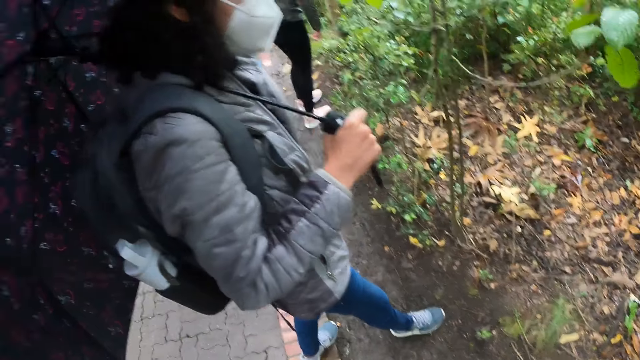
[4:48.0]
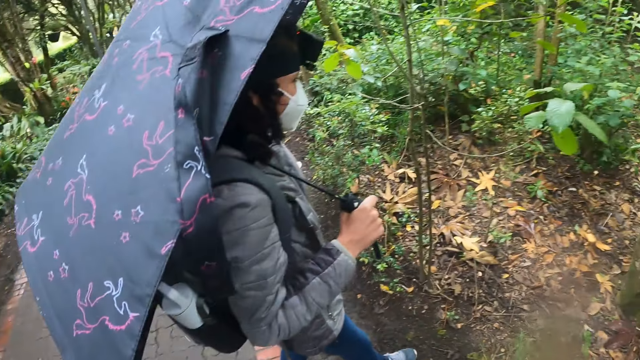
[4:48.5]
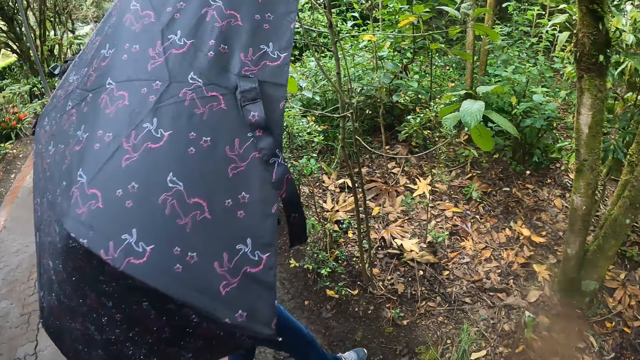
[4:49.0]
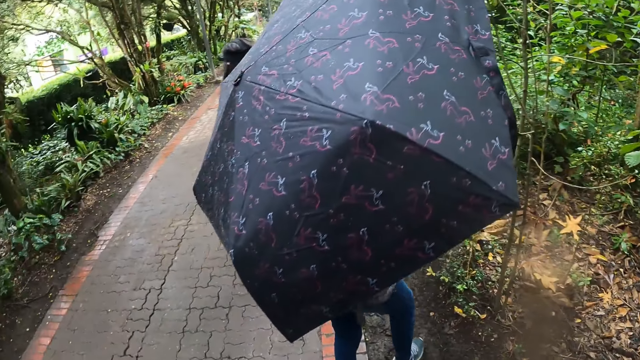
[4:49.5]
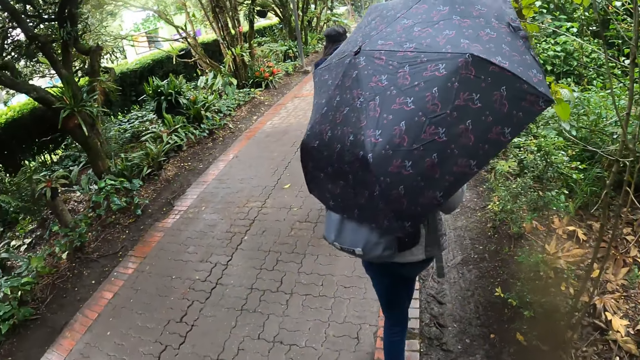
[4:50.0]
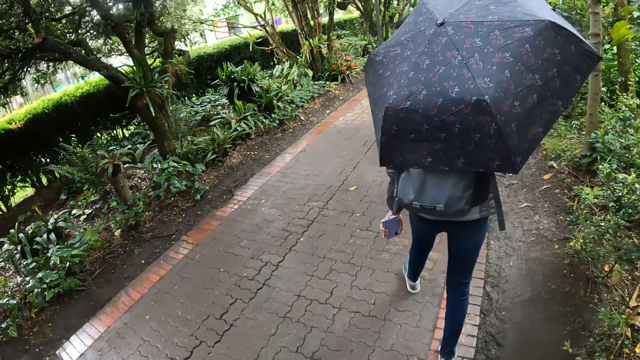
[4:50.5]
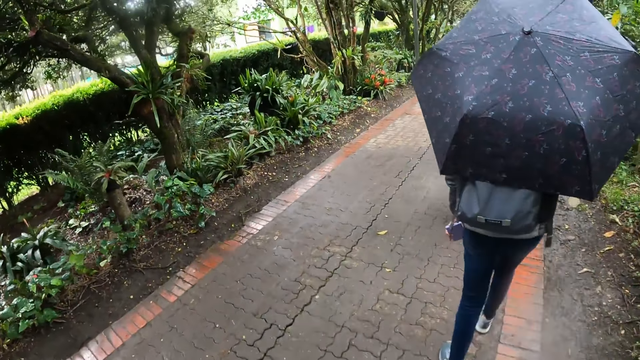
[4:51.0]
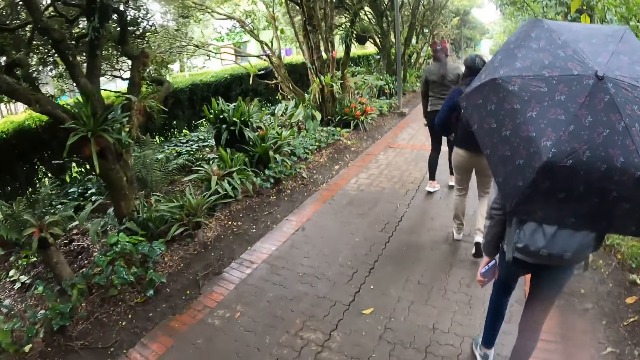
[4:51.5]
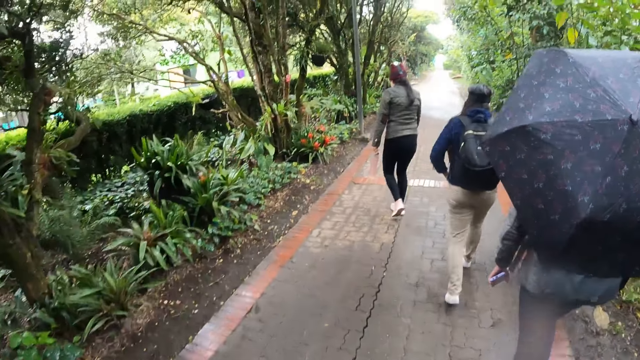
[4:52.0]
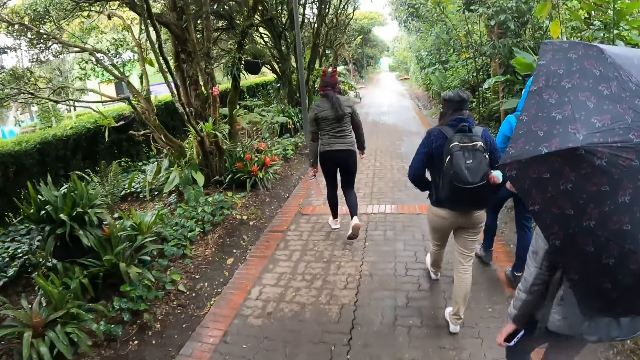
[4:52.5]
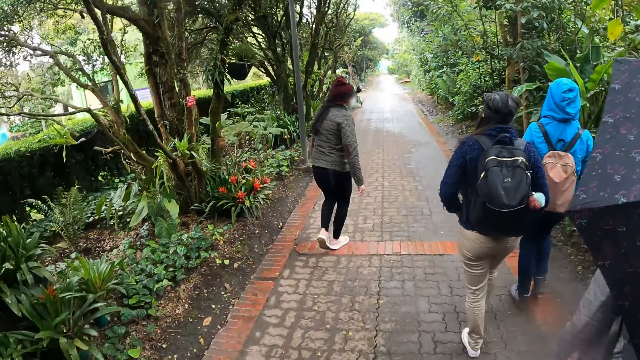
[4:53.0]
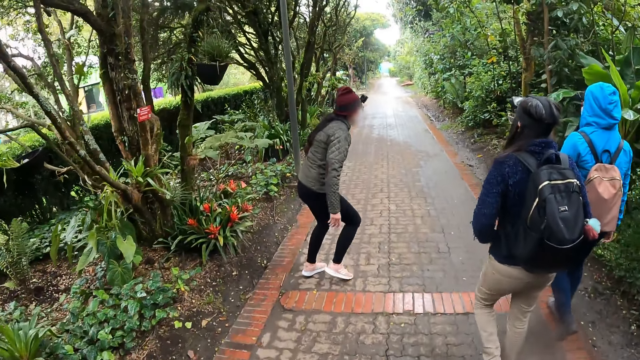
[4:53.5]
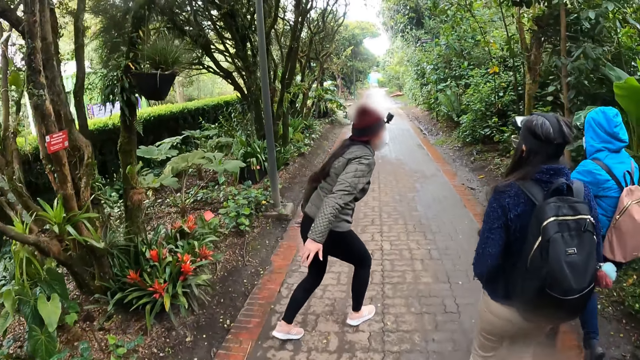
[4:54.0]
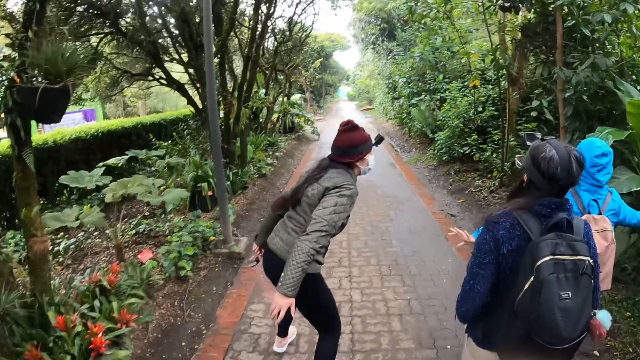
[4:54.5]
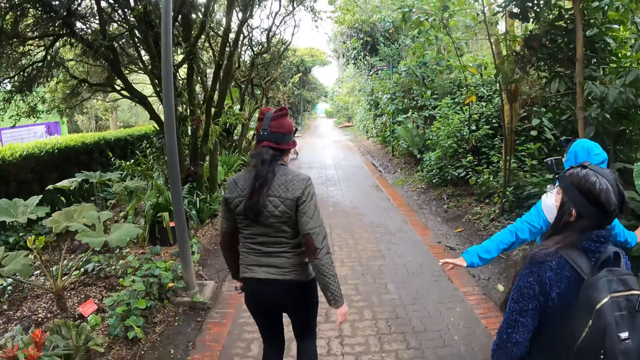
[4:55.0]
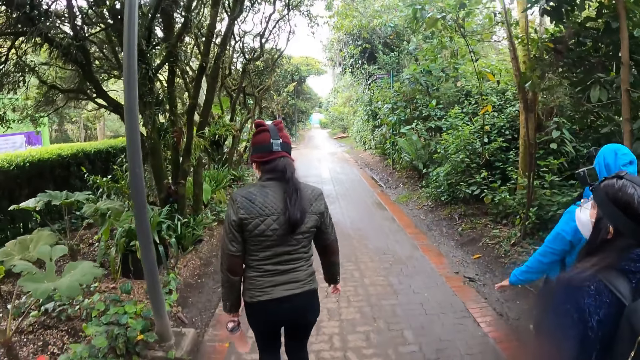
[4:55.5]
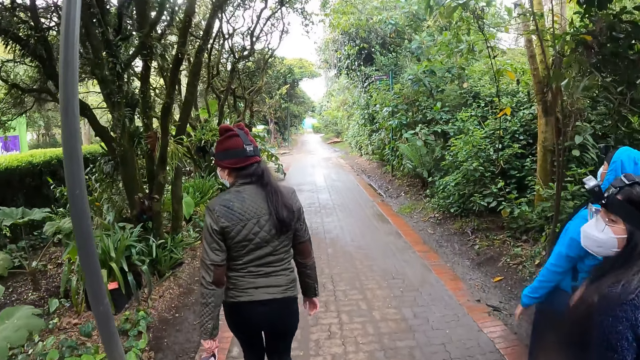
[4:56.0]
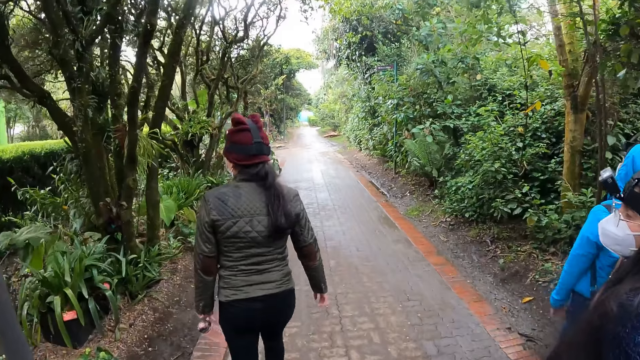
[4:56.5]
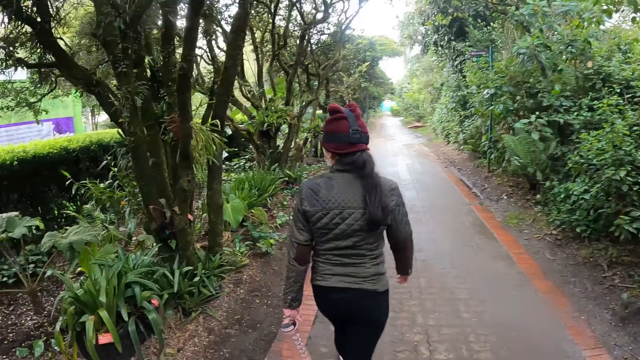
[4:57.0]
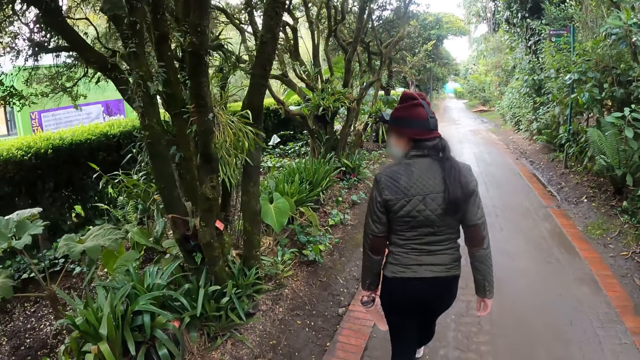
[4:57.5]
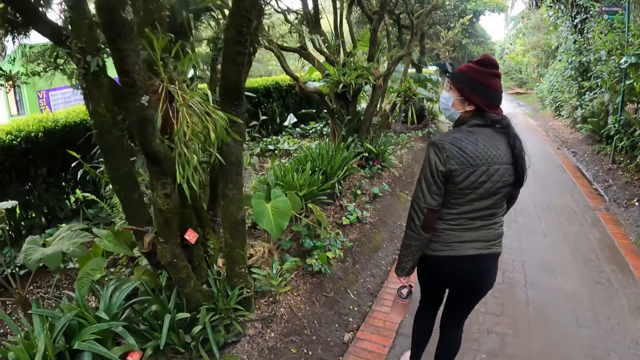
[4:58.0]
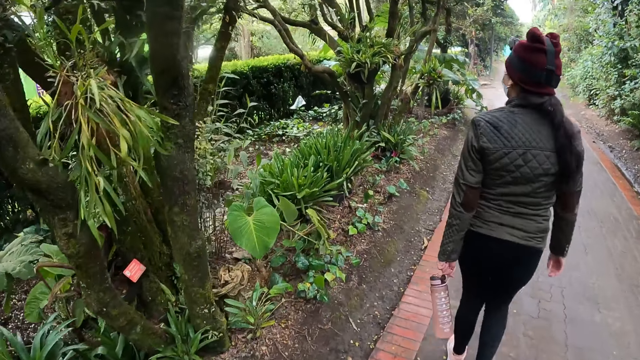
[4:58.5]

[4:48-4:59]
The camera wearer walks on a pathway in the park with four women. One woman interacts with two other women.

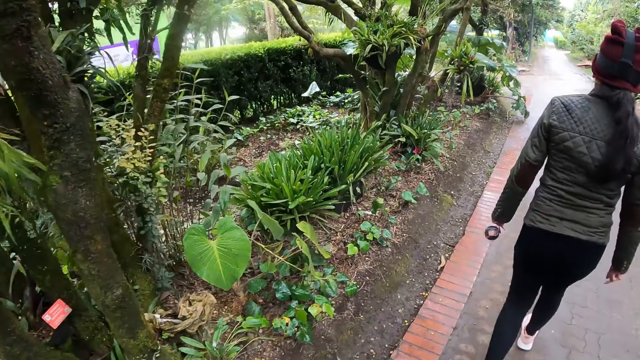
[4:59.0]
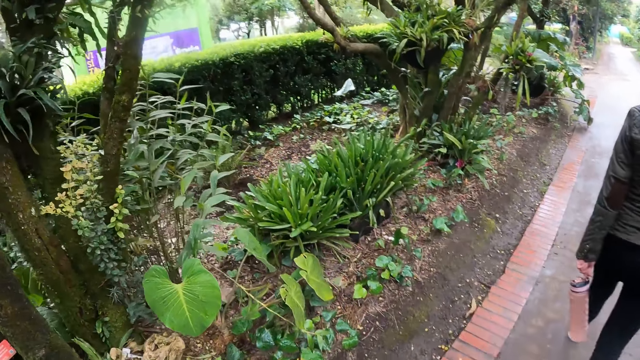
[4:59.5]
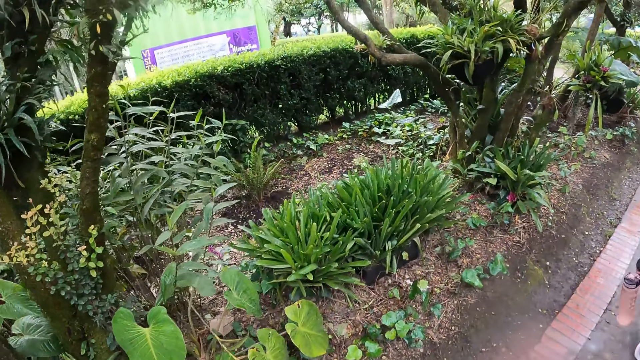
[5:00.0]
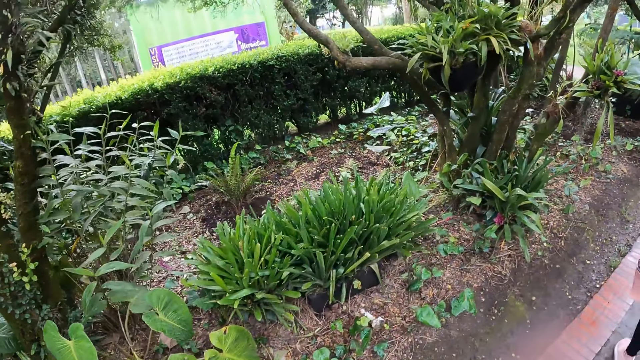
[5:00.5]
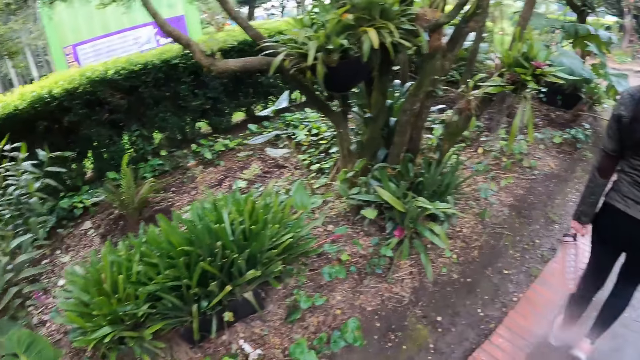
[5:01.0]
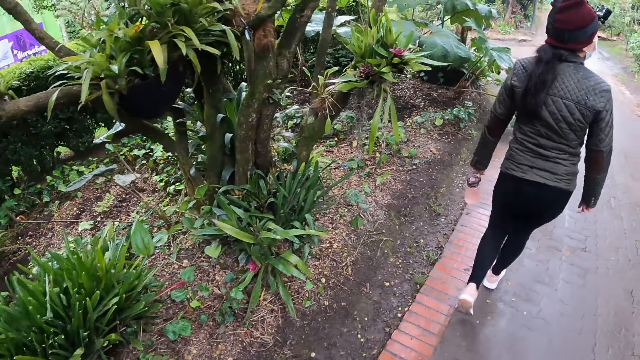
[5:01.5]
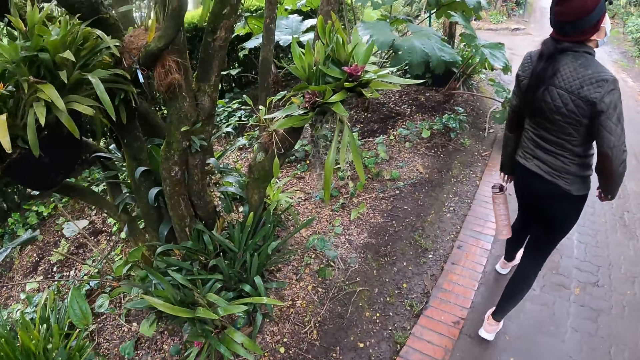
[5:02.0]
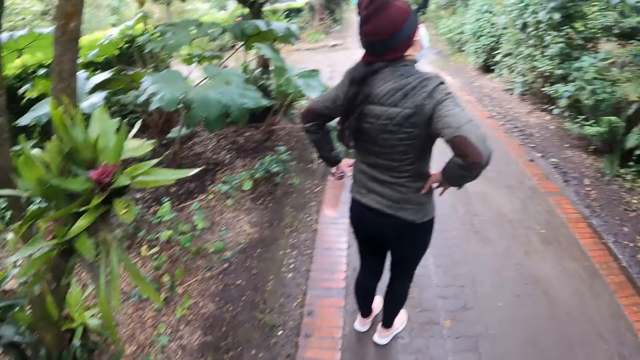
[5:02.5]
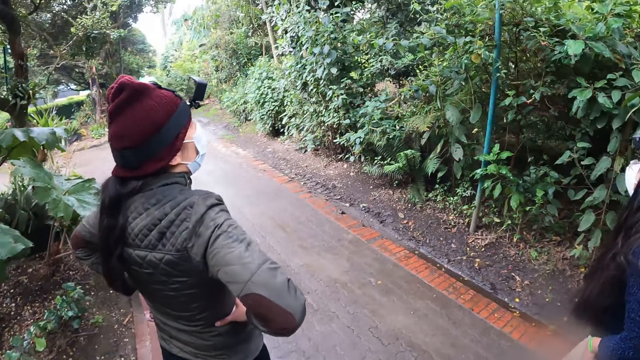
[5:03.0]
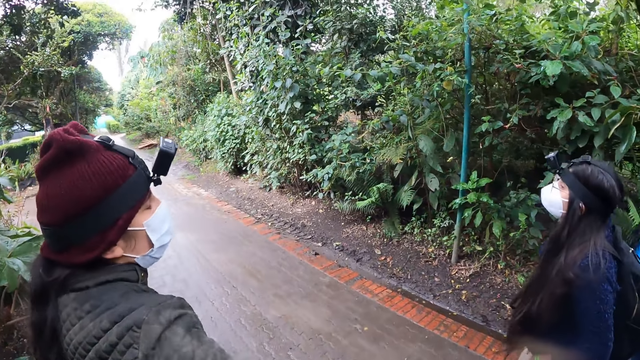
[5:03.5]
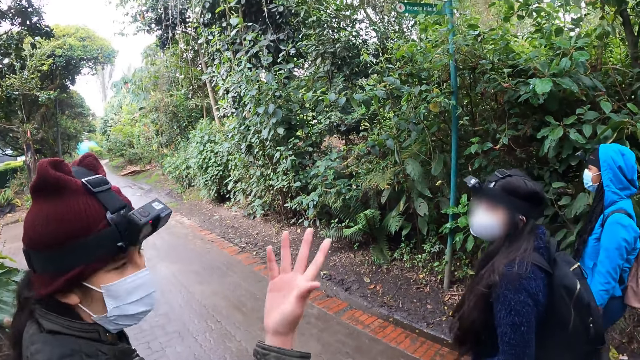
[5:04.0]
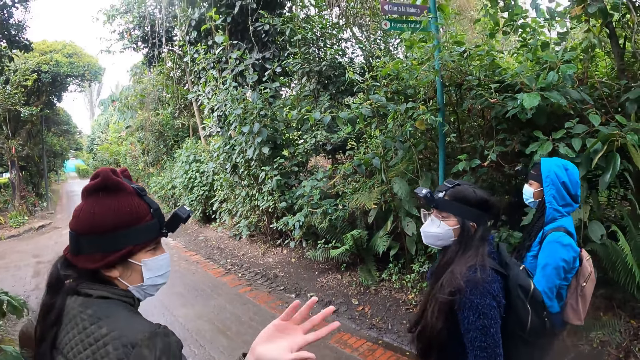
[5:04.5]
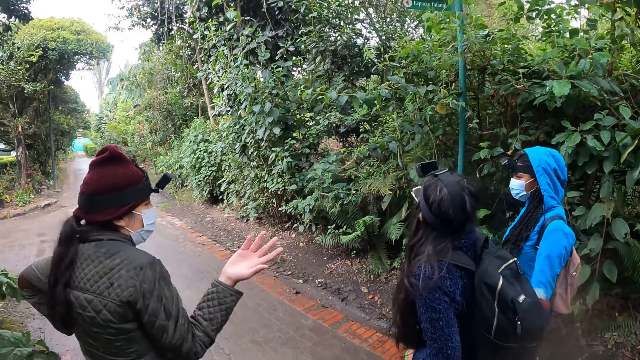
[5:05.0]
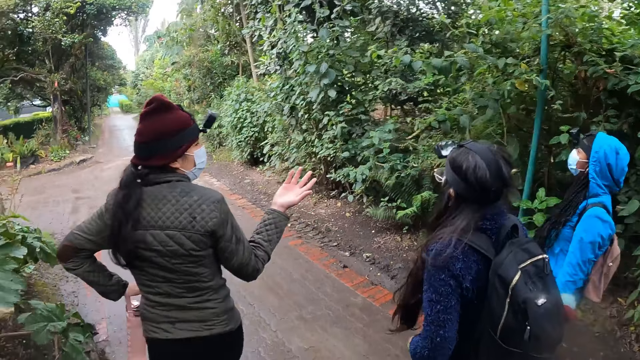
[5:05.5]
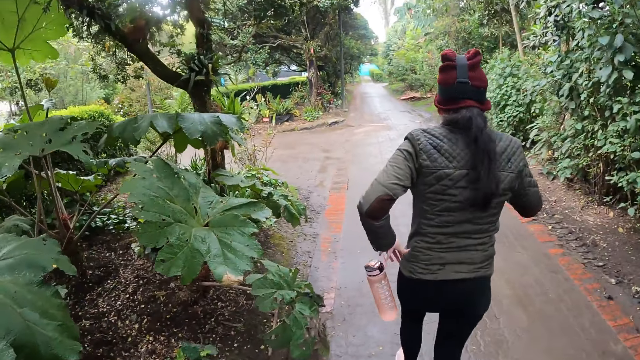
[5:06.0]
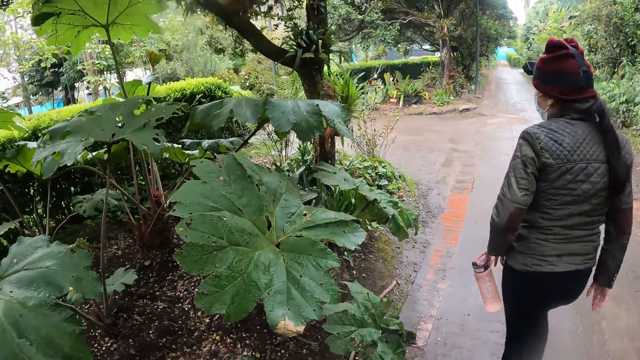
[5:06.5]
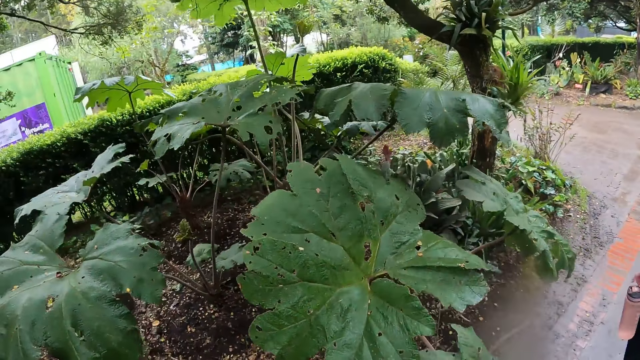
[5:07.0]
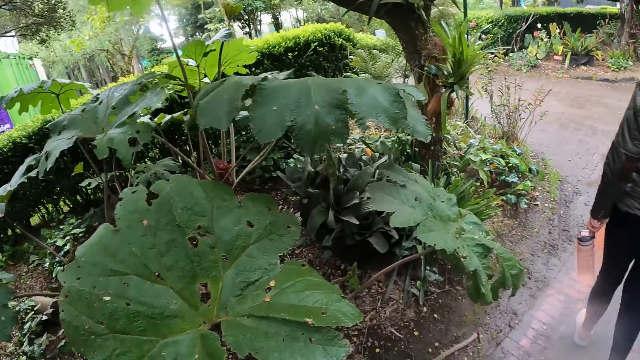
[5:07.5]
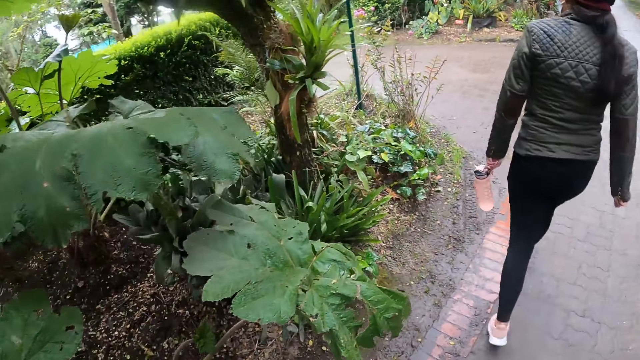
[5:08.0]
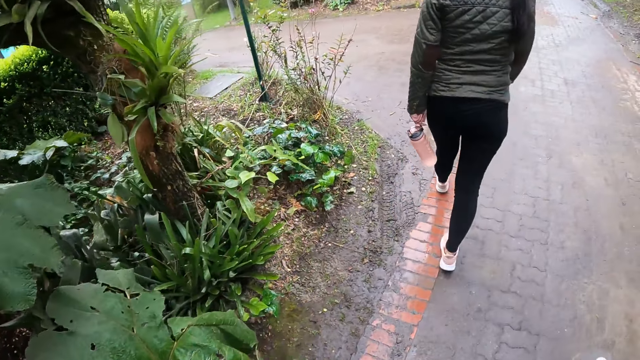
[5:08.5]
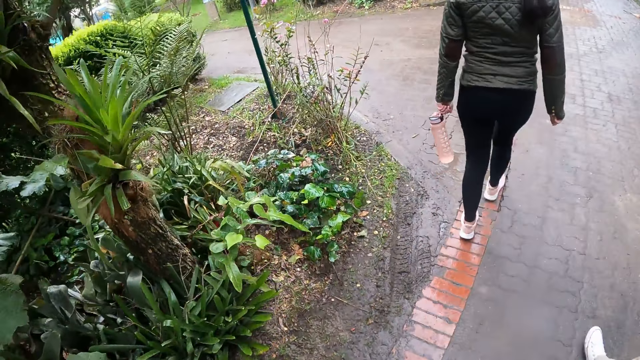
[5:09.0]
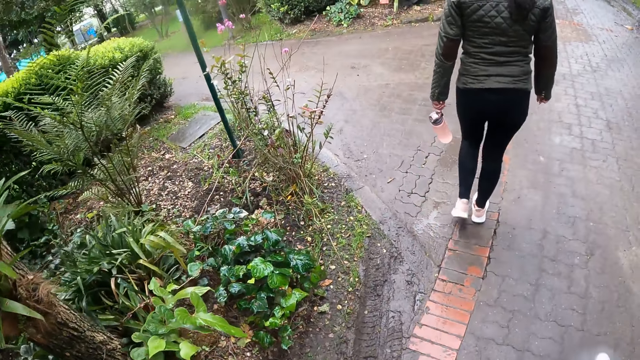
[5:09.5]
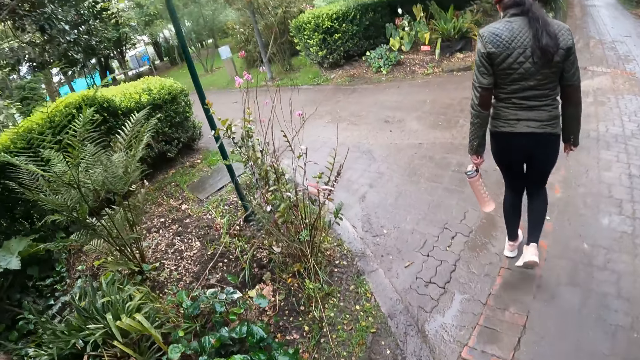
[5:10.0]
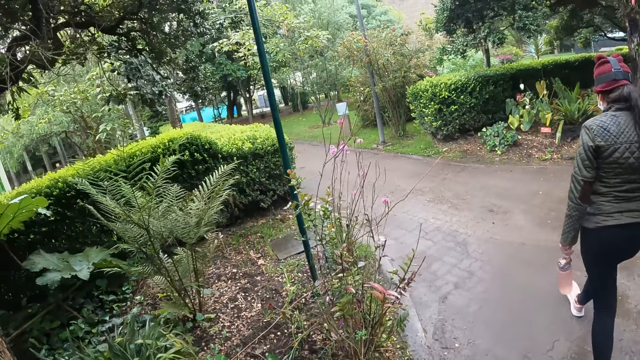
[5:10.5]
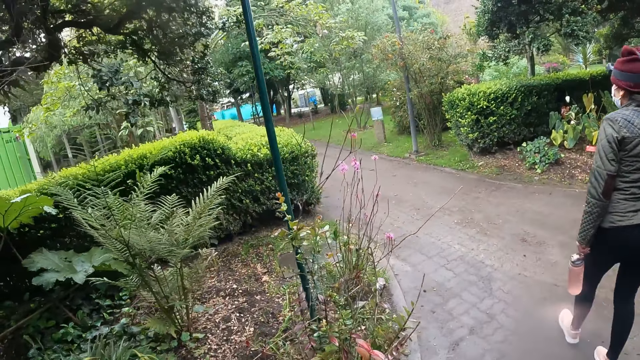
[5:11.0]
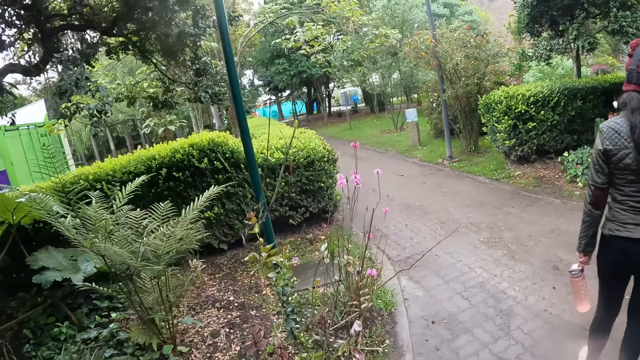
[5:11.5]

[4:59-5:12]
The camera wearer looks around.
